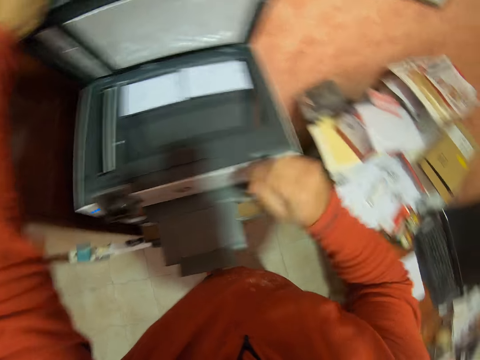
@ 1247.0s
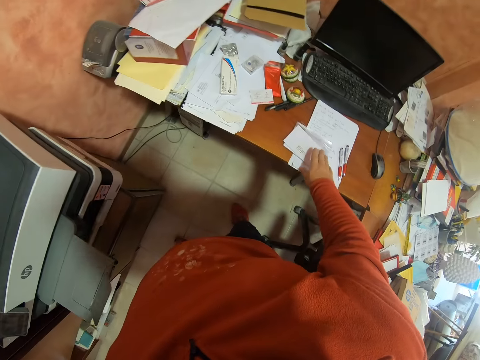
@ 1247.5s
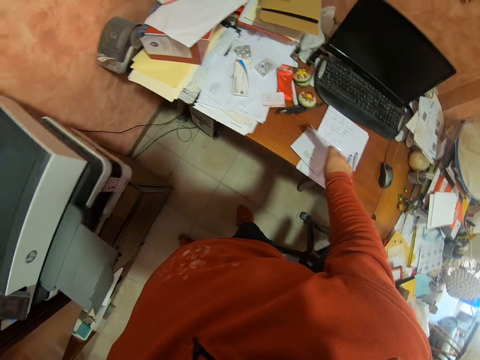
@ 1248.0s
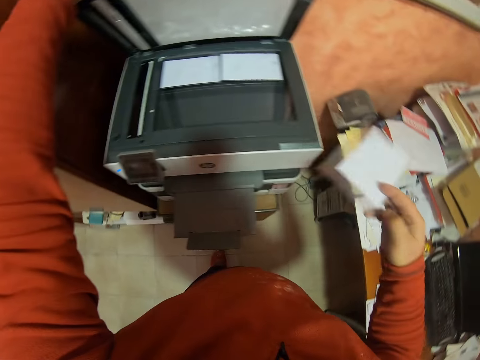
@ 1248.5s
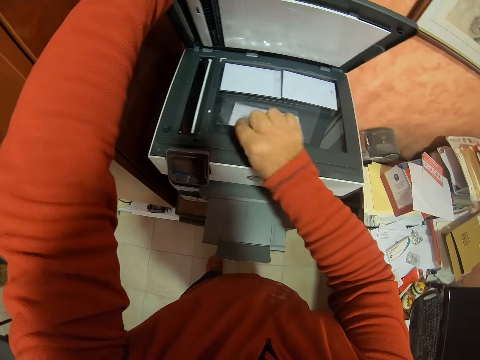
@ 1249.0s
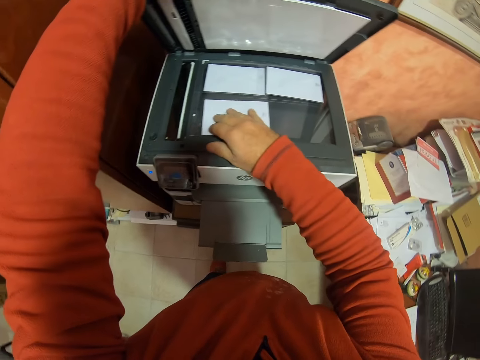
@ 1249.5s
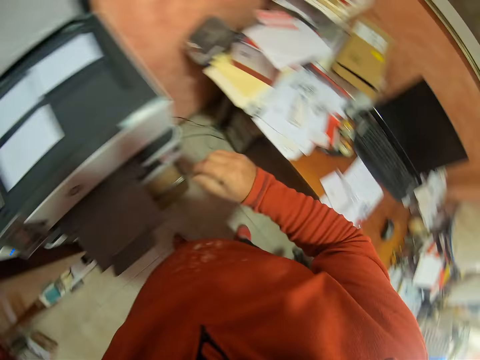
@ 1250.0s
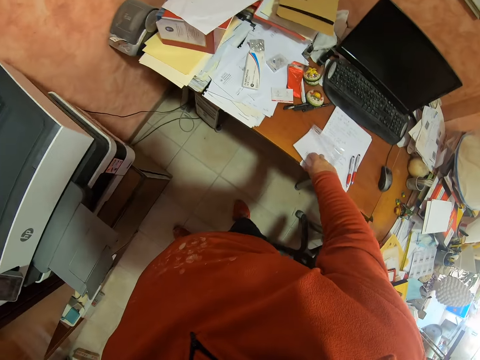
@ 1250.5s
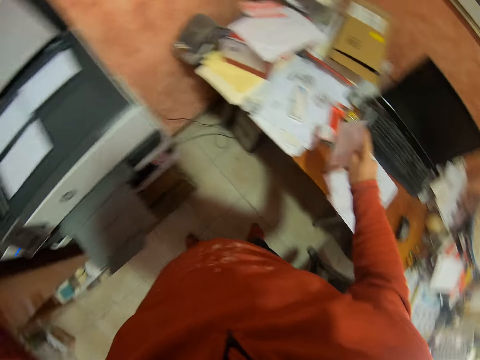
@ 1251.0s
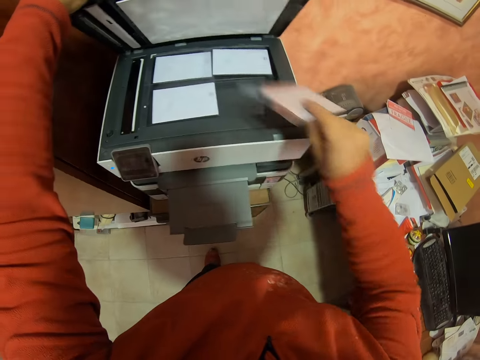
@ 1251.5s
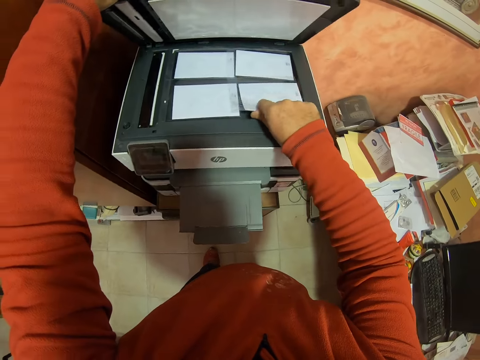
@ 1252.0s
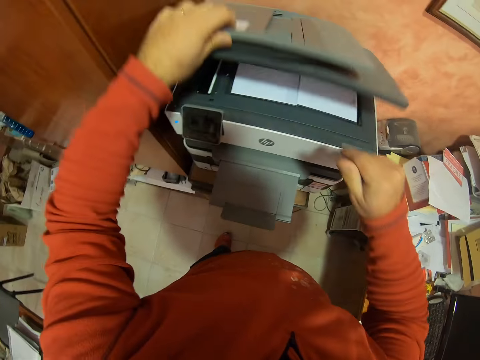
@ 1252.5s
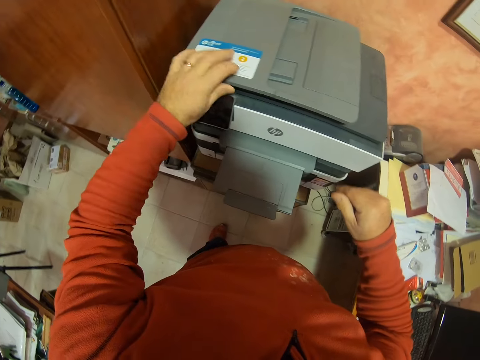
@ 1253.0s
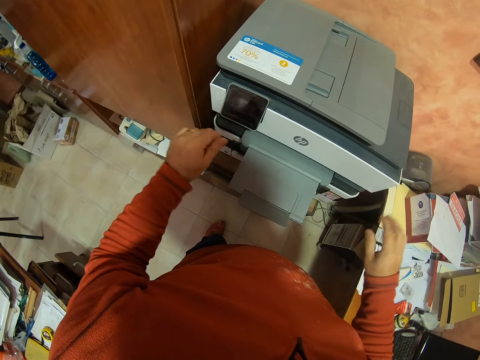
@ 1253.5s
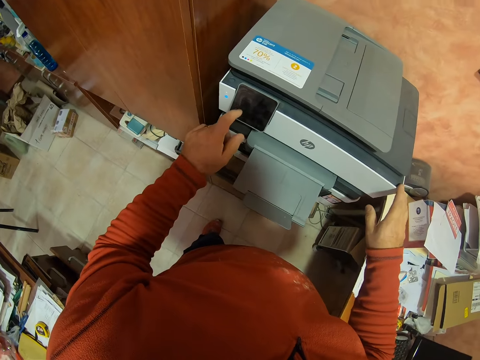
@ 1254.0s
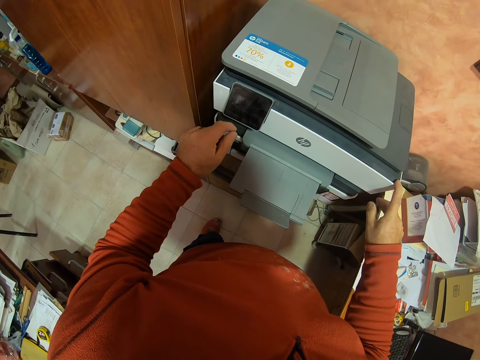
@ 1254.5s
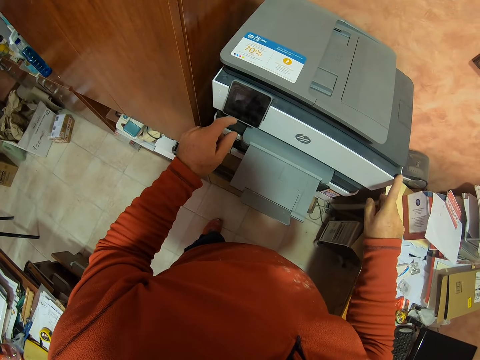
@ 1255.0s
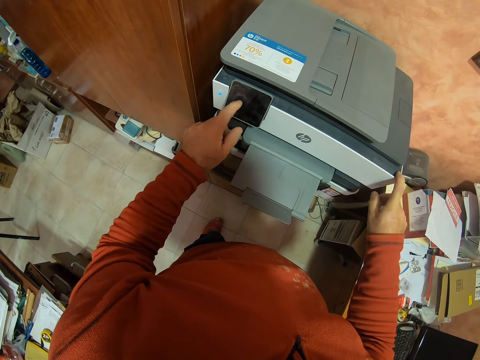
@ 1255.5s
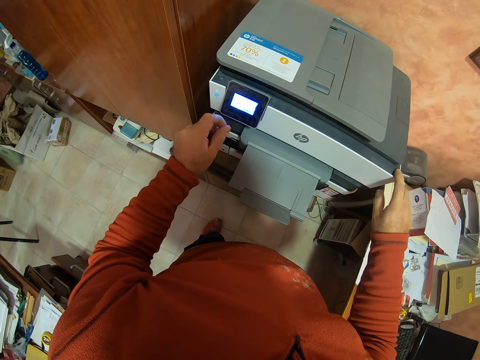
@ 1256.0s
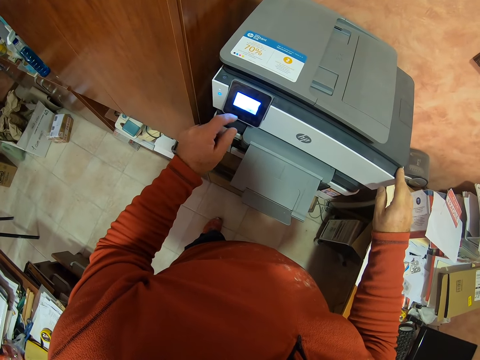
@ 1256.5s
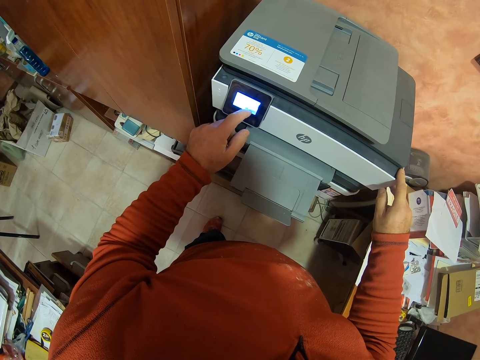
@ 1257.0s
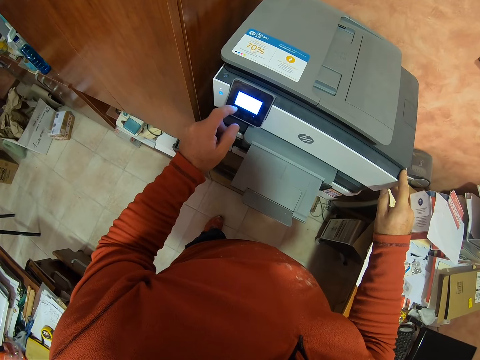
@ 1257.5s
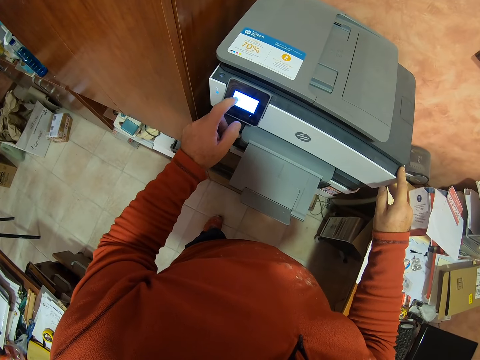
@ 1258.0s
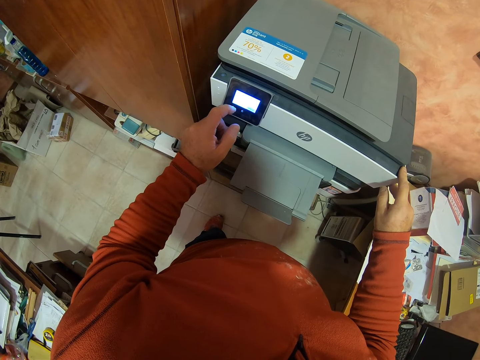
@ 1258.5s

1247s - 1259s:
The camera wearer picks the third card from the table. They put the card in the photocopy machine. They pick the fourth card from the table. They put the card in the photocopy machine. They close the photocopy machine. They operate the photocopy machine. They press the machine.

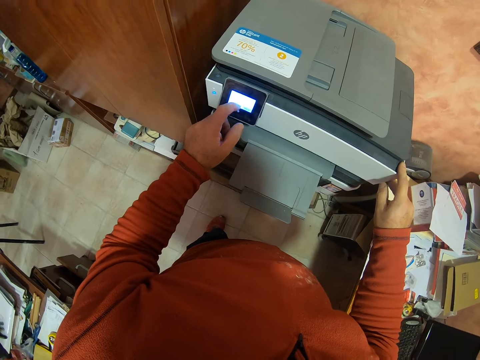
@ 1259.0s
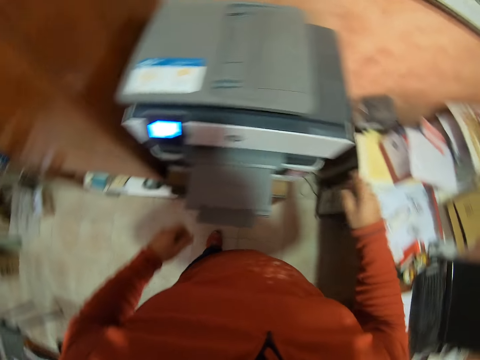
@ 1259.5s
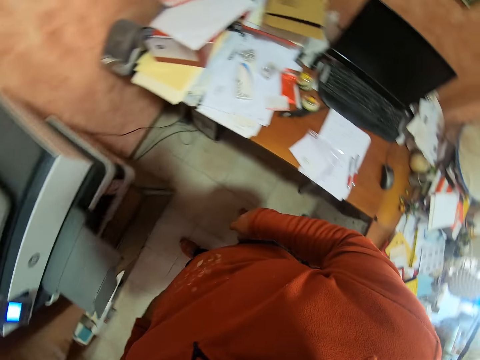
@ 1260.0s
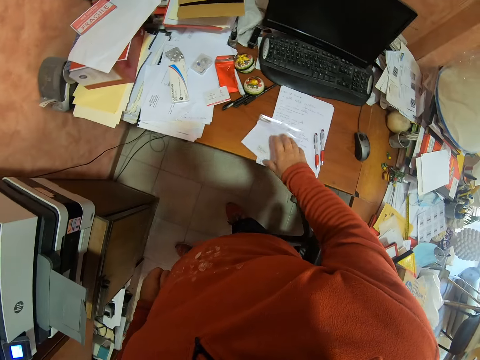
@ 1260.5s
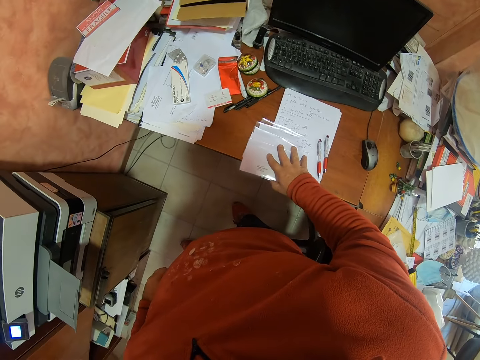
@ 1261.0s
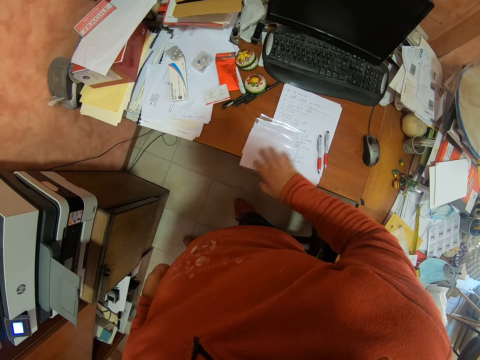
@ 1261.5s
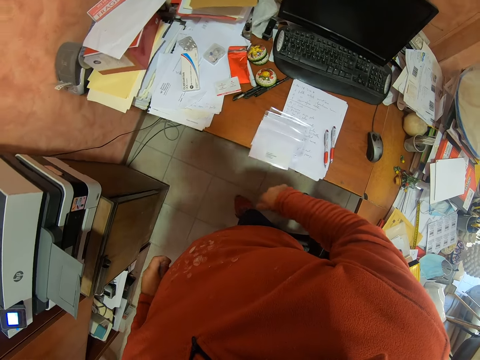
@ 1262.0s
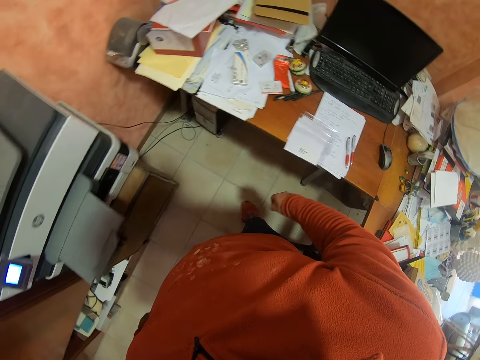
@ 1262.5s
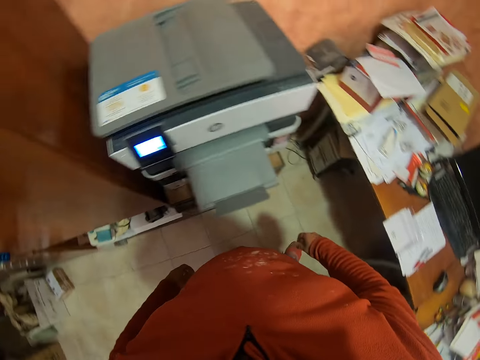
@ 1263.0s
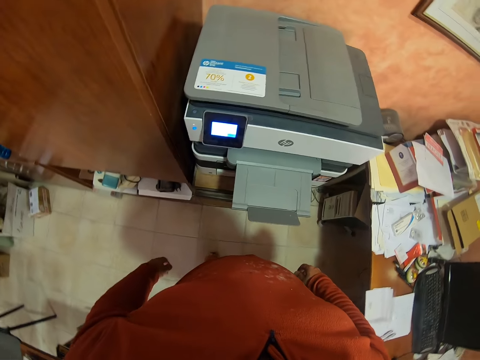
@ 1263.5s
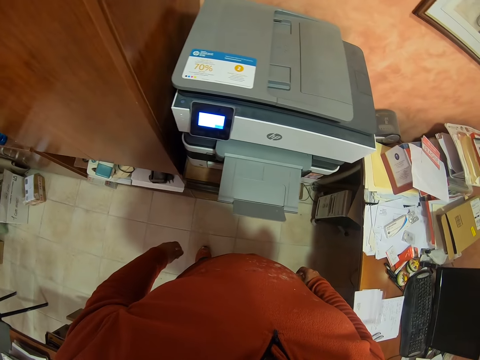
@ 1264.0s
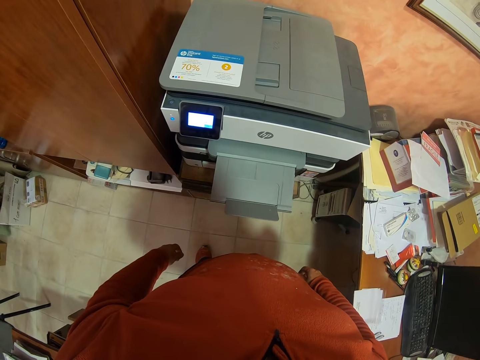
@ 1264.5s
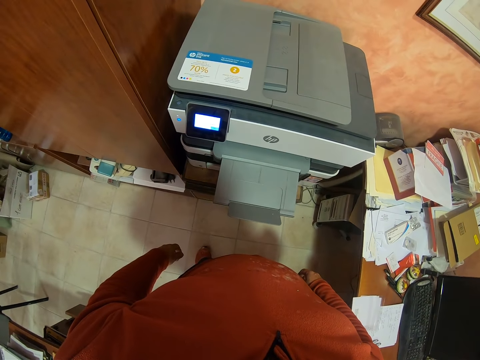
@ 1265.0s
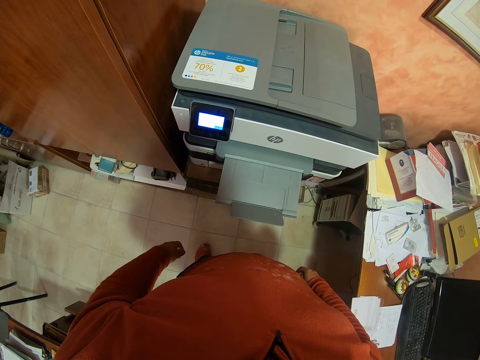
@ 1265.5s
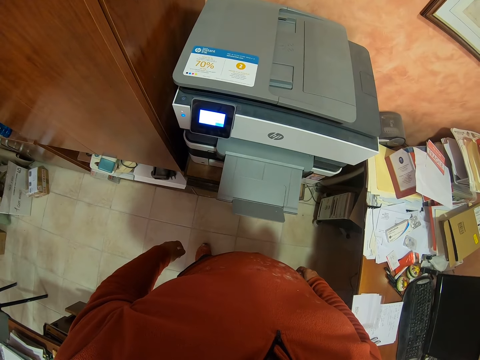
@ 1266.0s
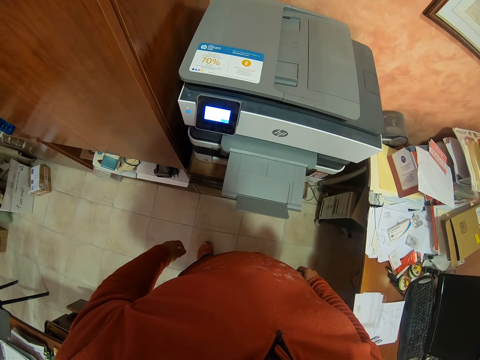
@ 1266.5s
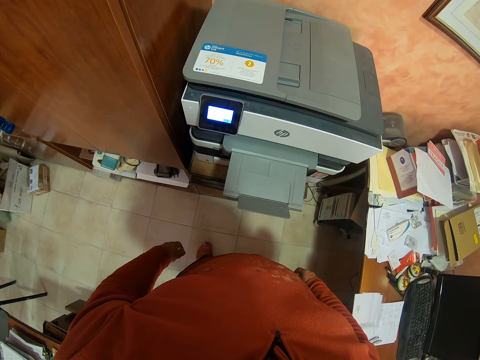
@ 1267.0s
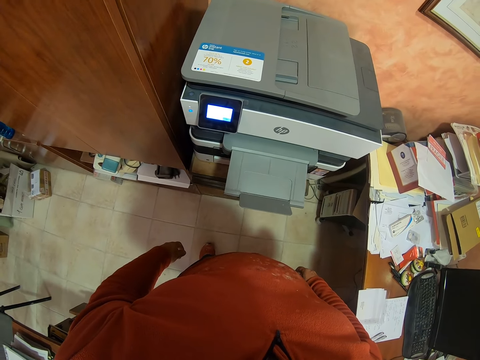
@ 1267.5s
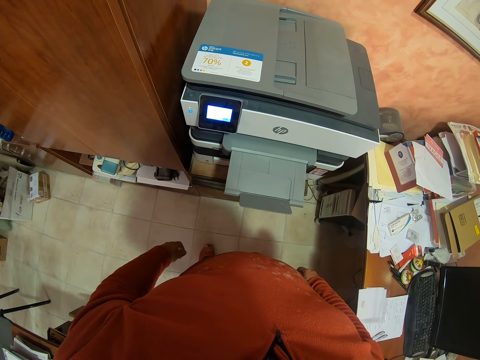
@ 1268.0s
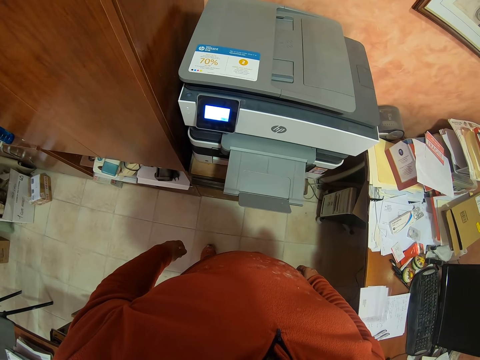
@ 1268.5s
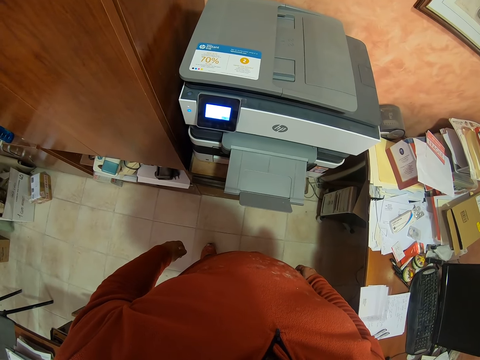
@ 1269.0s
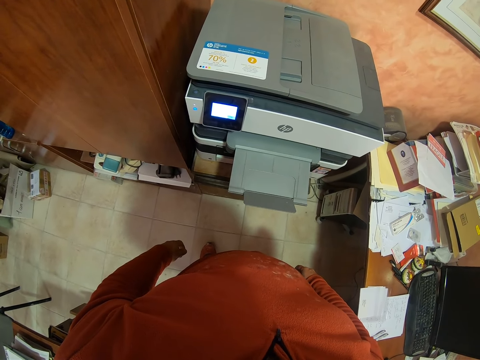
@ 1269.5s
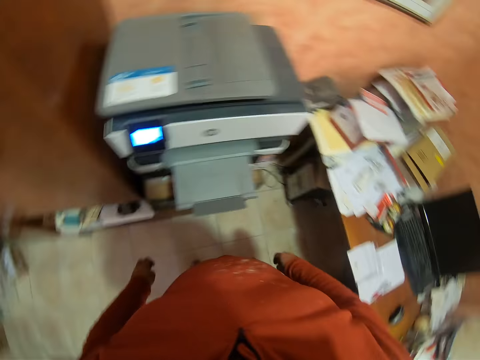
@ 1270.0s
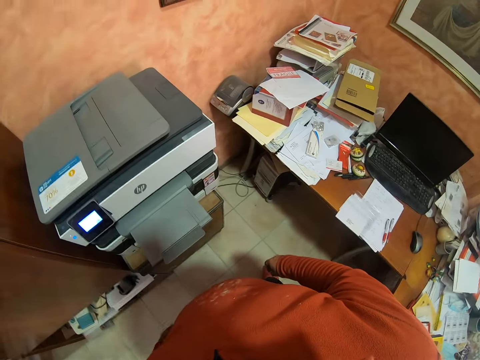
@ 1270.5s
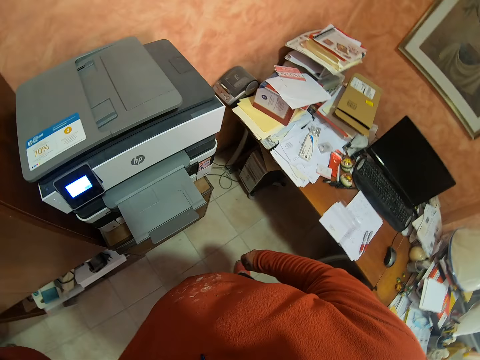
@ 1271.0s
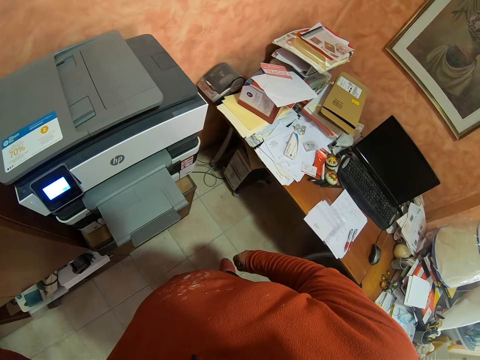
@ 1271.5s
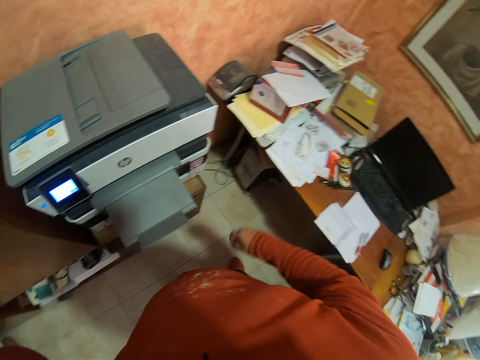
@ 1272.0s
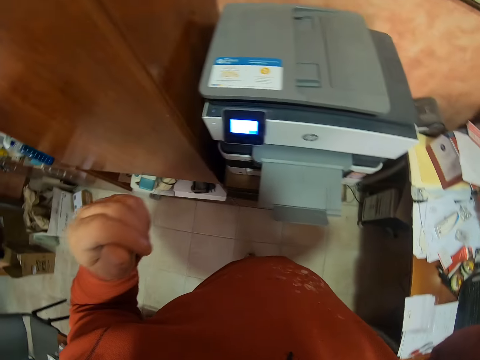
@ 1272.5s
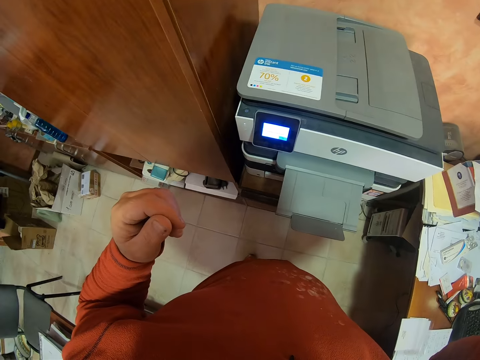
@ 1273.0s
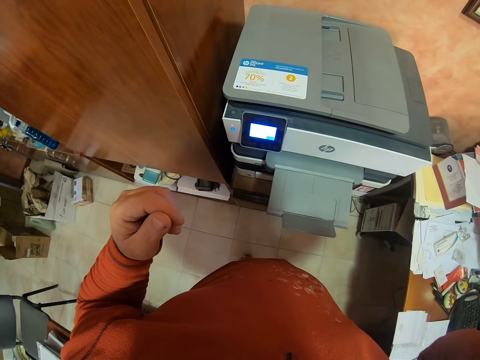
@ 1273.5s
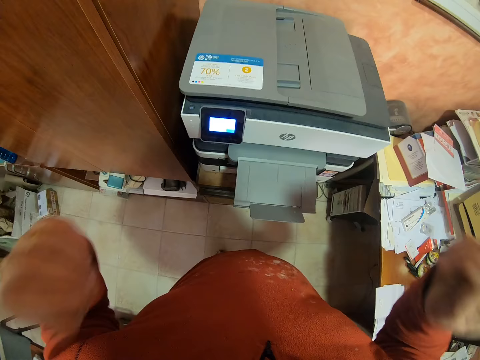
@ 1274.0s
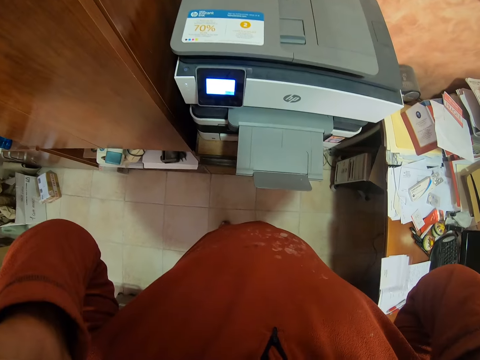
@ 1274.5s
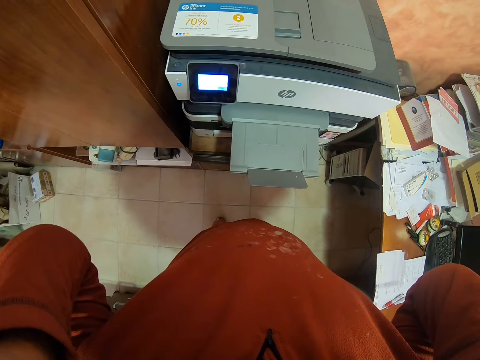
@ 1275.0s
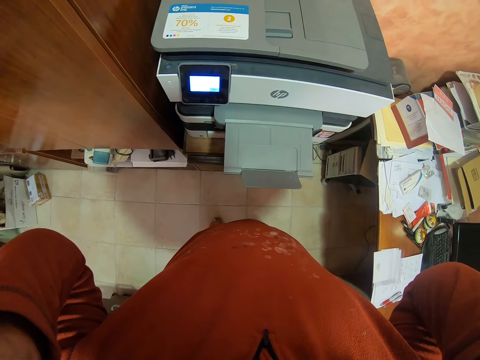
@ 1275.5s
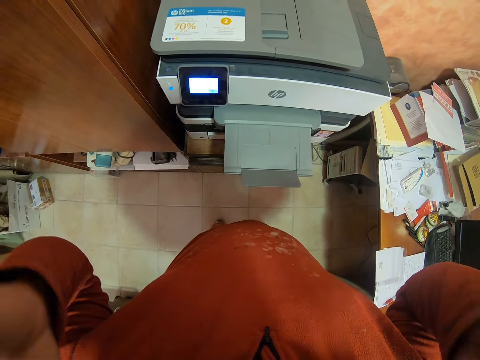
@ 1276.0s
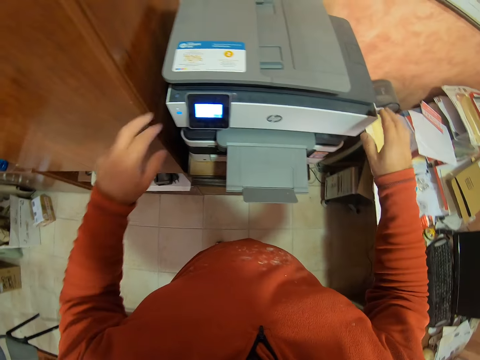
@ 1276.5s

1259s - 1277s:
The camera wearer touches the cards on the table. They wait for the copy. They stand beside the photocopy machine. They touch the camera. They raise their hands. They hold the photocopy machine.
